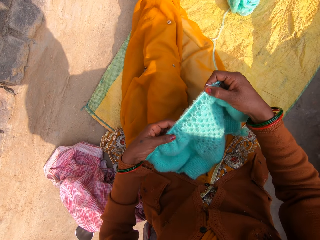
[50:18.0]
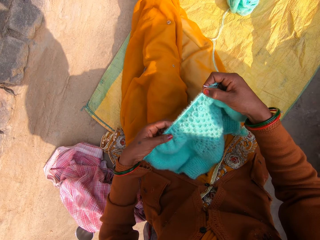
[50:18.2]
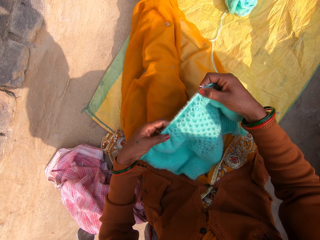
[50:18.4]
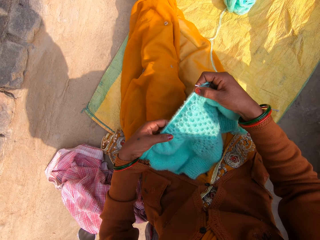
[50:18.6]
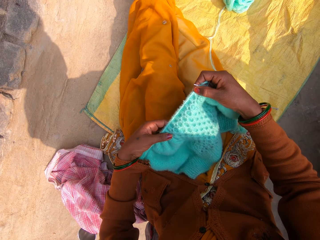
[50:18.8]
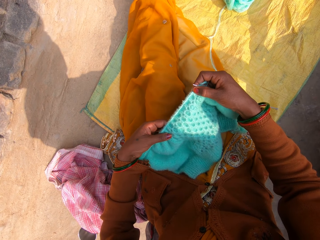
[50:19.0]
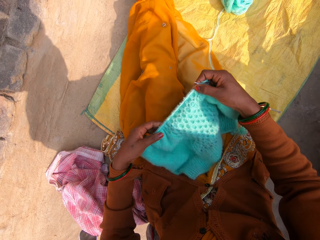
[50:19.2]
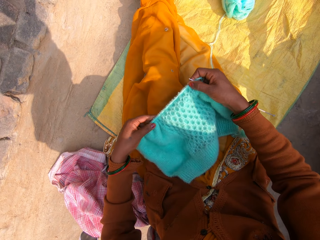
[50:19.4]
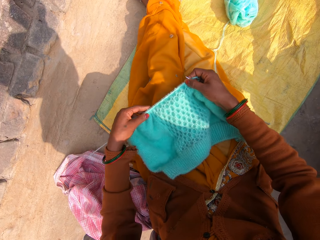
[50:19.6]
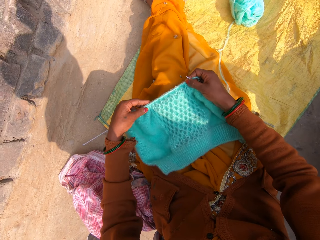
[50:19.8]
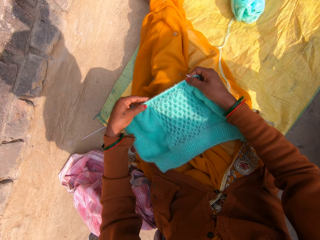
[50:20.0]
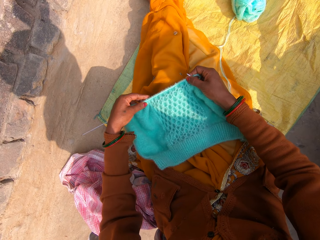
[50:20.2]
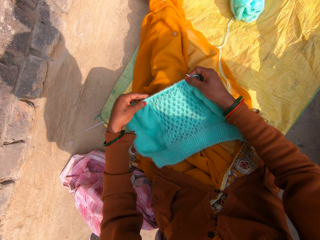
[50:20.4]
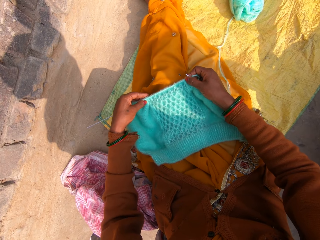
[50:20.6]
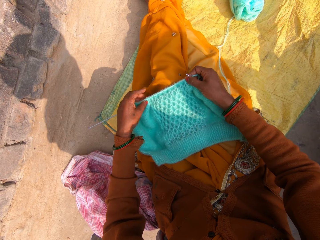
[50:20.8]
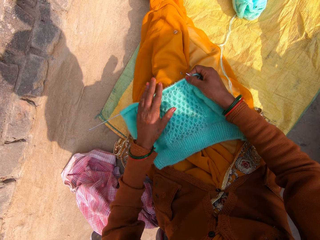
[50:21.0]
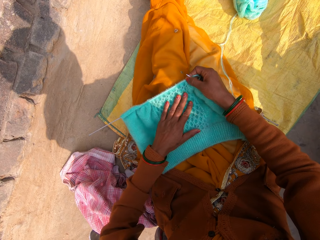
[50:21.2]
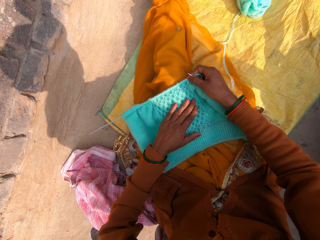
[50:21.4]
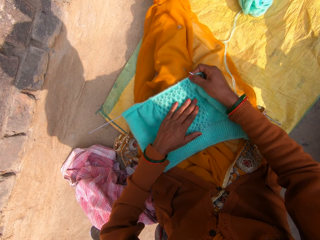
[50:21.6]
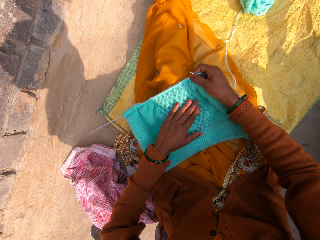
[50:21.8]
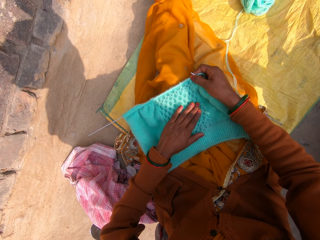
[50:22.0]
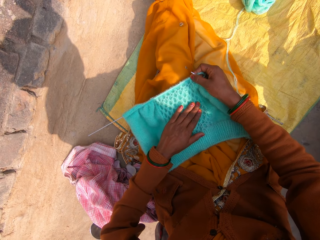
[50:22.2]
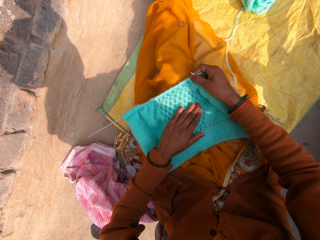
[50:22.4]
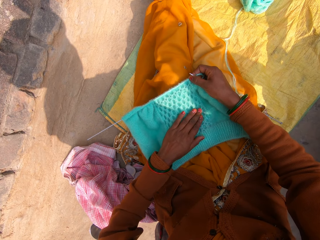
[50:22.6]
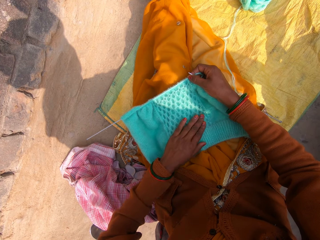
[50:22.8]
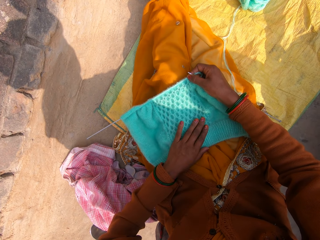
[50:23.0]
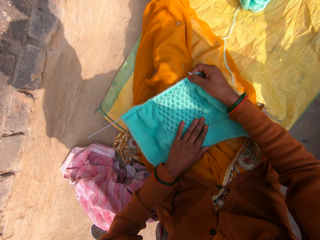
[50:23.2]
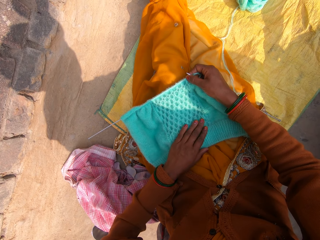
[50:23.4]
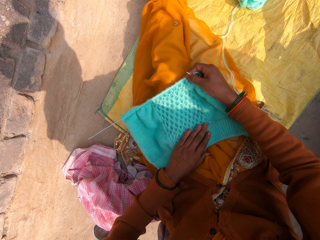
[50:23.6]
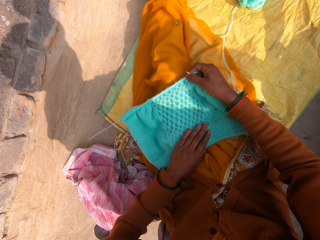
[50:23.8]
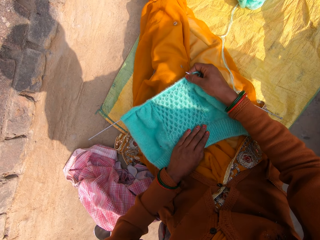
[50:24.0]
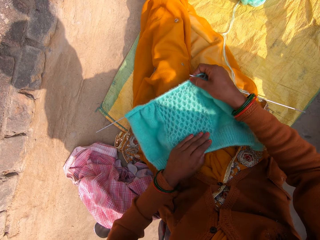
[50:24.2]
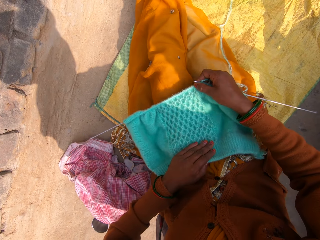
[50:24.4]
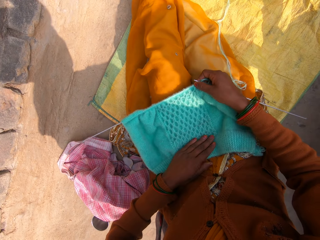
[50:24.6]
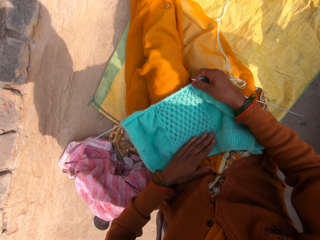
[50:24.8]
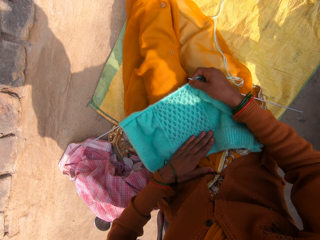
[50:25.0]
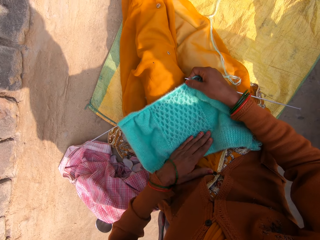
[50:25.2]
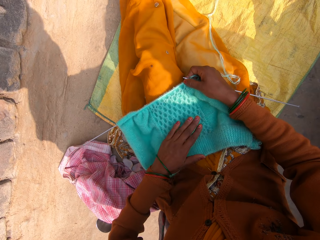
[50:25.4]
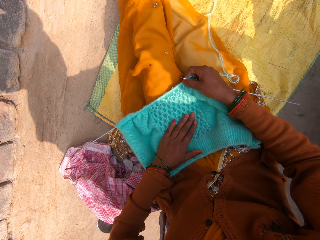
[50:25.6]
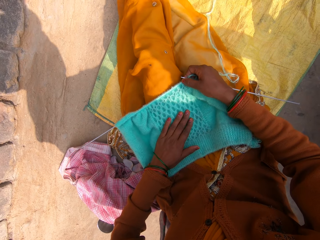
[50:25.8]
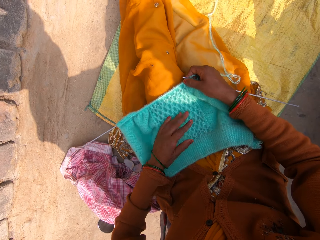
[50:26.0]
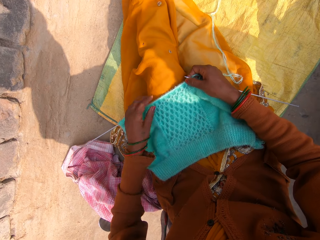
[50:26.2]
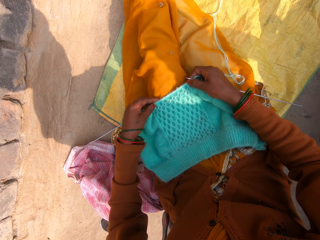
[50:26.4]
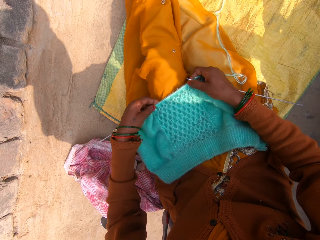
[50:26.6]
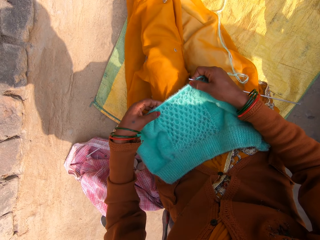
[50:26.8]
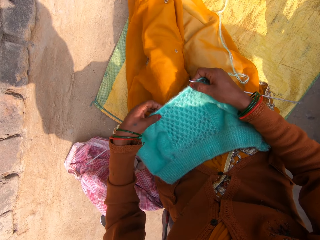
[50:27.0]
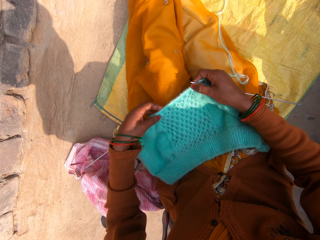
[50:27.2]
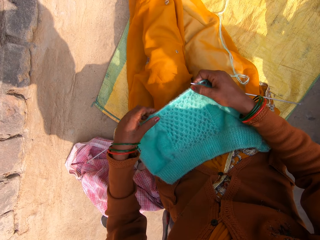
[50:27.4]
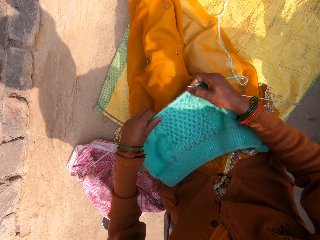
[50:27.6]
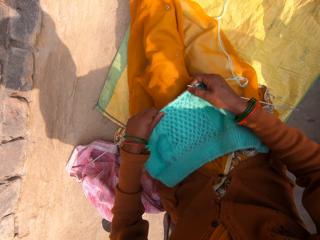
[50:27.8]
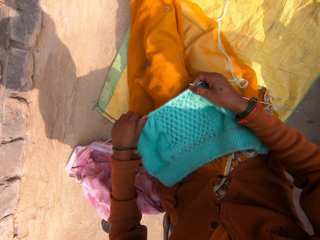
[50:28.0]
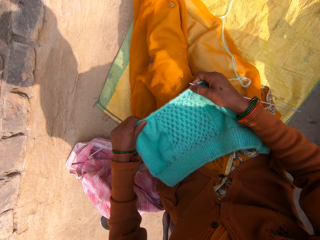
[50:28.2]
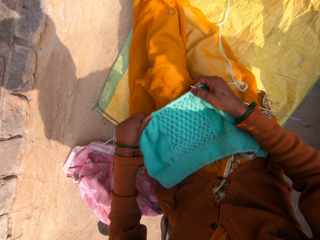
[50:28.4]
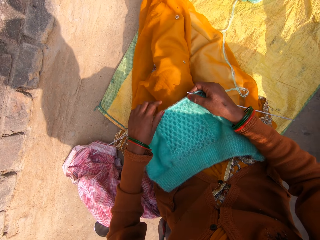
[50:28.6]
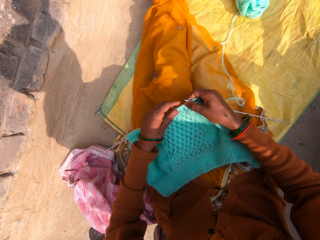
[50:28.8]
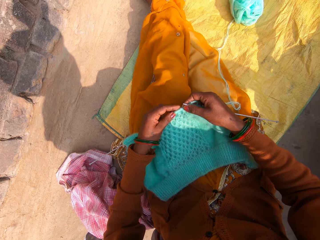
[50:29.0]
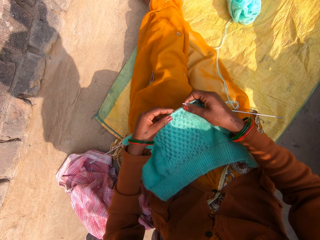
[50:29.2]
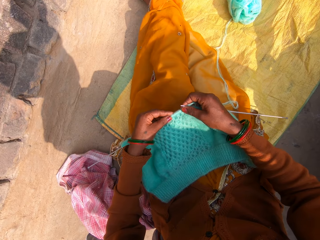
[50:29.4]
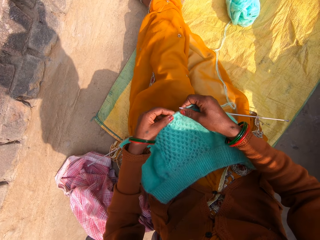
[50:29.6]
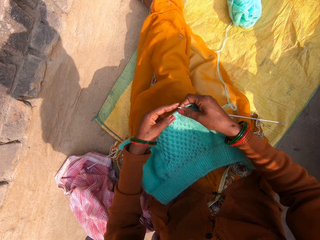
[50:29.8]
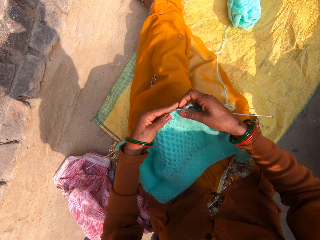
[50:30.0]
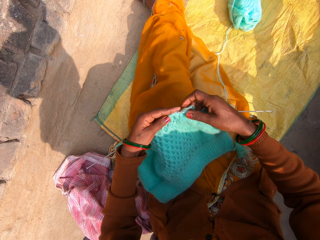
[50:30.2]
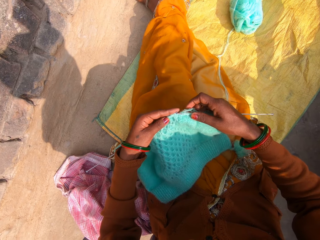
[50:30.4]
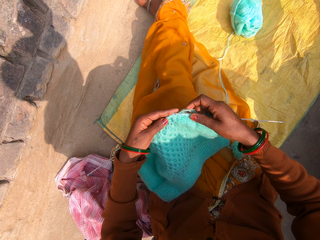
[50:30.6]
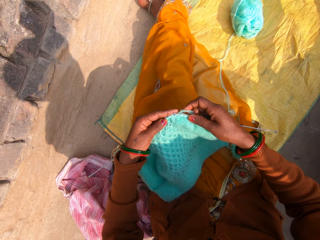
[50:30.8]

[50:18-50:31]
The camera wearer works her left hand through the yarn fabric on the knitting needle. A man talks to another man over the phone. The camera wearer places the yarn fabric on her laps. She places her left hand on the yarn fabric. She feels the yarn fabric with her left hand. She brings the yarn fabric closer to her. The other man talks to the camera wearer over the phone. The first man talks to the other man over the phone. The camera wearer feels the yarn fabric with her left hand. The other man talks to the camera wearer over the phone. The camera wearer takes the yarn fabric with her left hand by the knitting needle. She raises the yarn fabric up a bit. The first man talks to the other man over the phone. The camera wearer adjusts the yarn fabric around the knitting needle with her left hand.

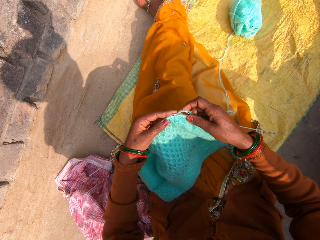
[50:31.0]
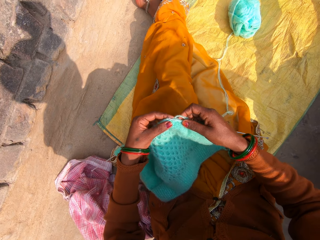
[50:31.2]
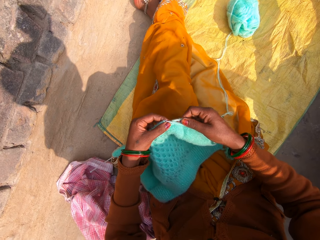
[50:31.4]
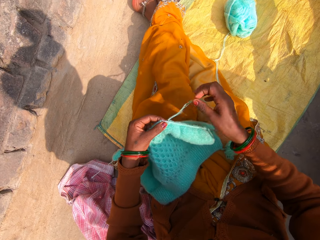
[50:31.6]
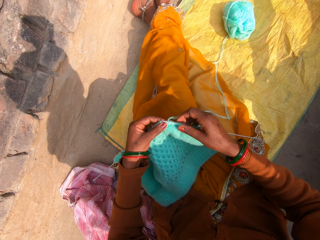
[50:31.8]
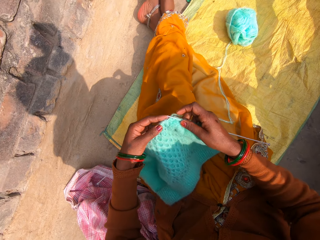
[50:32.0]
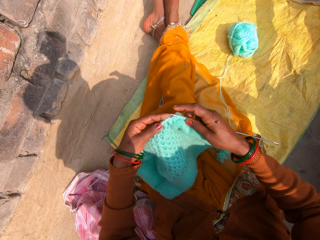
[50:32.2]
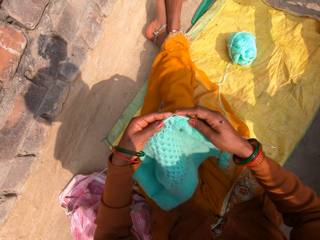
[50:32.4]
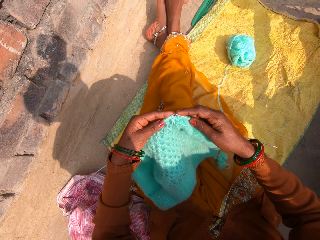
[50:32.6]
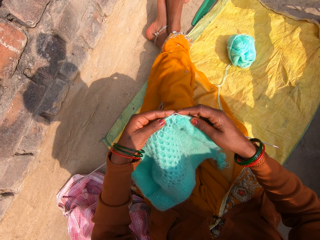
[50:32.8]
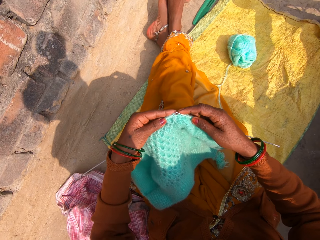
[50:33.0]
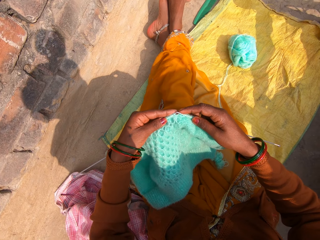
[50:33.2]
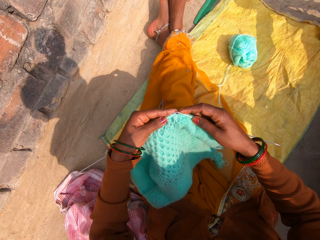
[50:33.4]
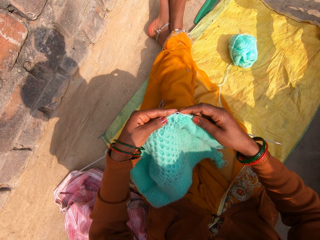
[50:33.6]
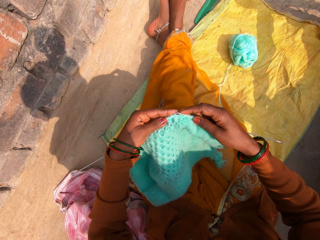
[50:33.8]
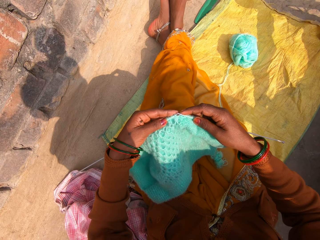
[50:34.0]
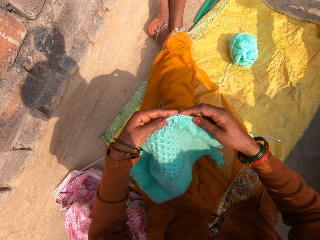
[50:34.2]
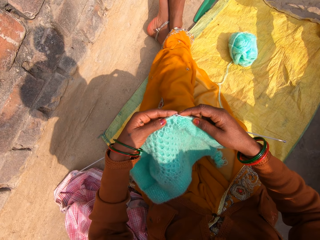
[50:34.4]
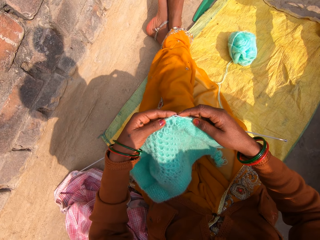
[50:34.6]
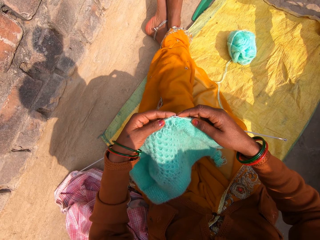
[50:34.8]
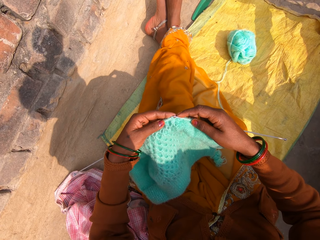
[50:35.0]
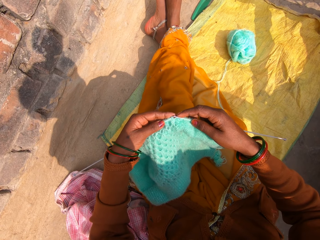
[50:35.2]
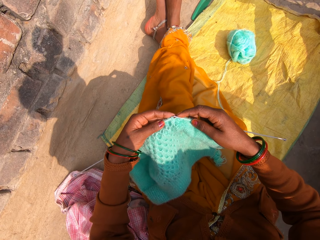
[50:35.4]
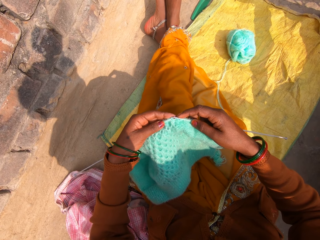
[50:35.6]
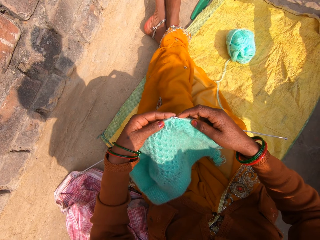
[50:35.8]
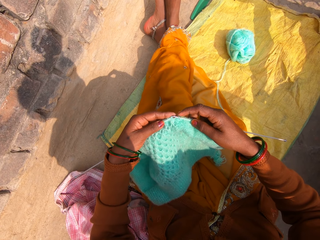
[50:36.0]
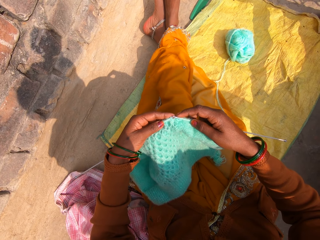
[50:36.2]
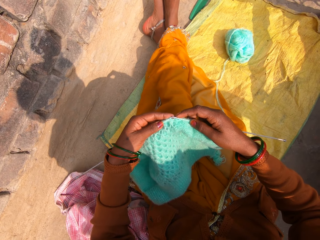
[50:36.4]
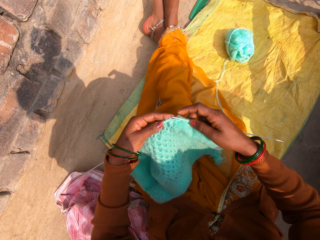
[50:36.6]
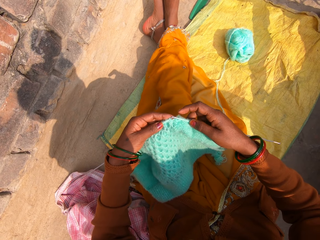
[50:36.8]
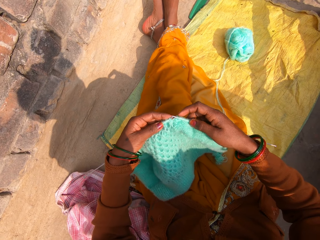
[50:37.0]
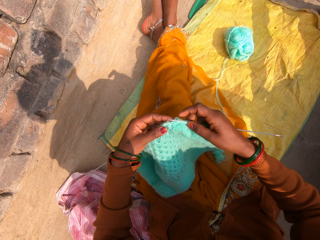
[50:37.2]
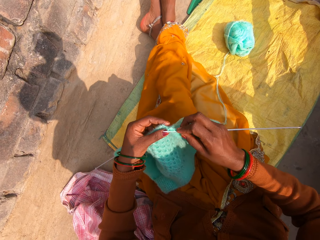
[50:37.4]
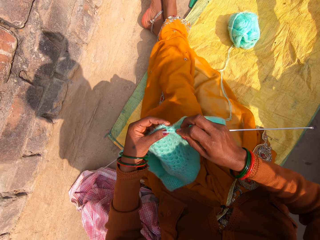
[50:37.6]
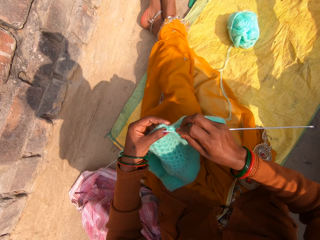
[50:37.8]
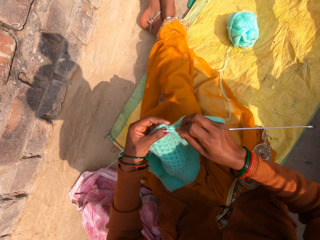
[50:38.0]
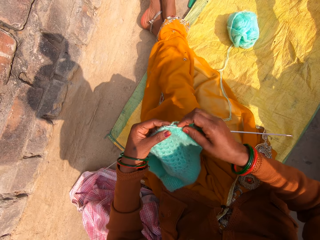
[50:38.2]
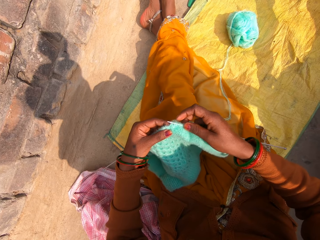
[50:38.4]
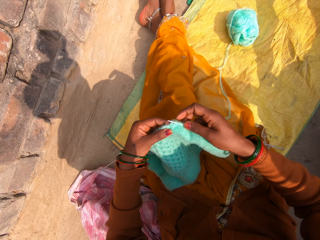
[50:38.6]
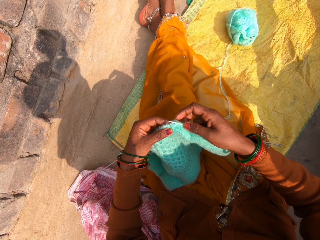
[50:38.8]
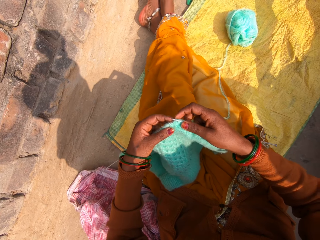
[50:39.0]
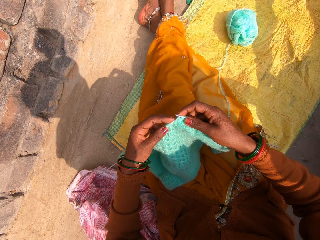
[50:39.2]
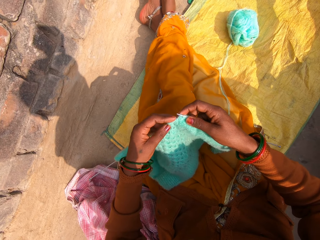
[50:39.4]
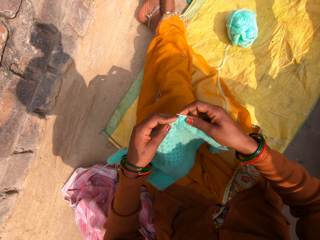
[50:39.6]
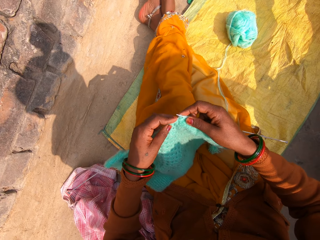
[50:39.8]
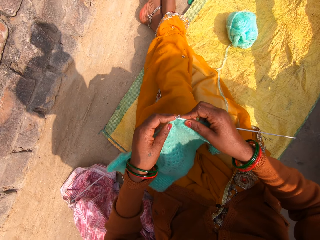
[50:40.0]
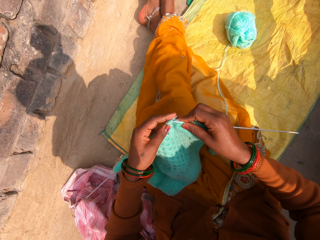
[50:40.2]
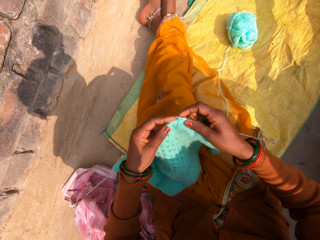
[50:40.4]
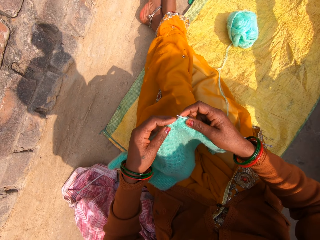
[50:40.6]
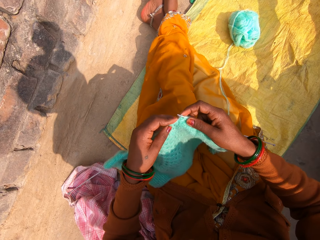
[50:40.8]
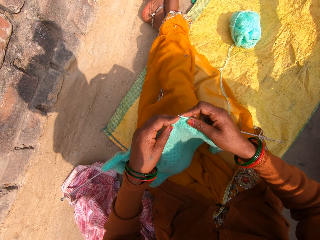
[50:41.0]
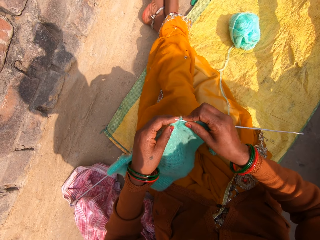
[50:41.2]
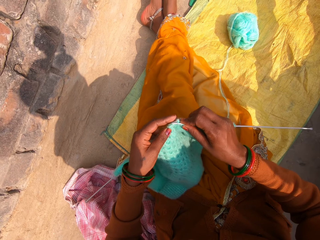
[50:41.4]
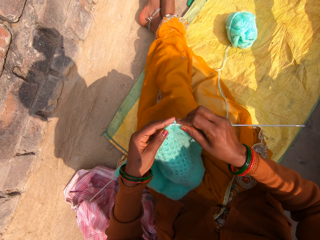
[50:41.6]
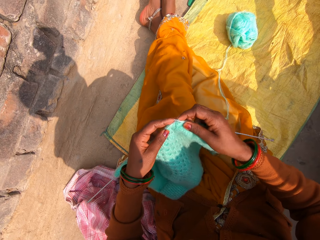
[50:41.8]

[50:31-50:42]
A man talks to the camera wearer over the phone. The camera wearer takes the yarn away from the yarn fabric with her right hand. She knits the yarn in her hands with the knitting needles.
